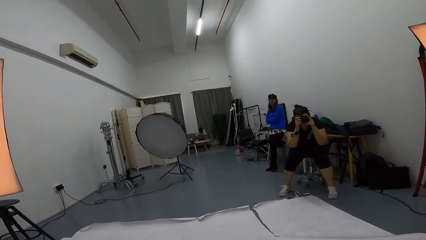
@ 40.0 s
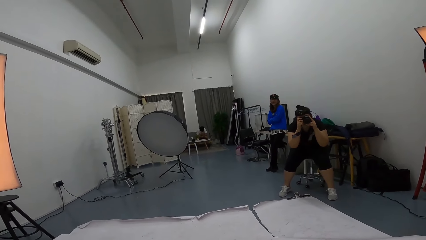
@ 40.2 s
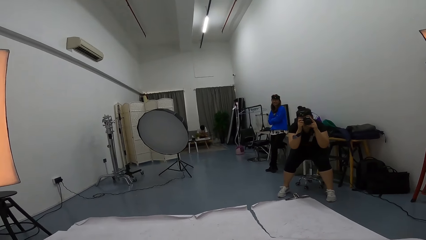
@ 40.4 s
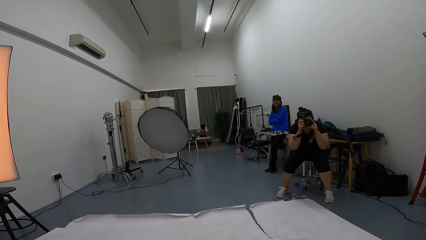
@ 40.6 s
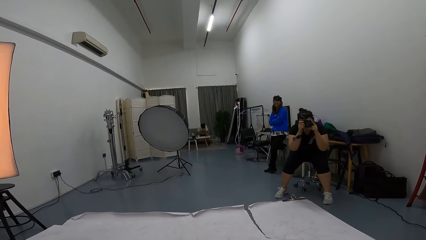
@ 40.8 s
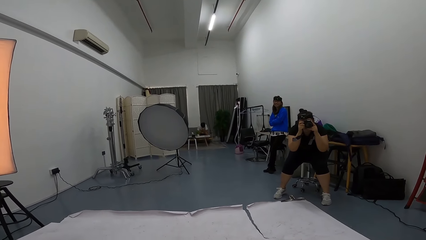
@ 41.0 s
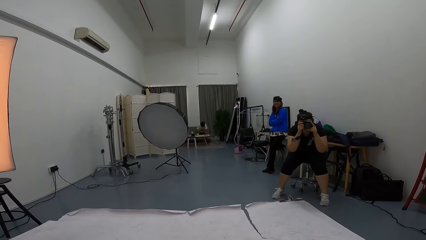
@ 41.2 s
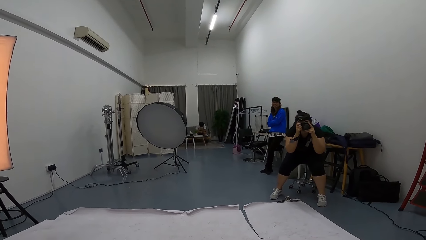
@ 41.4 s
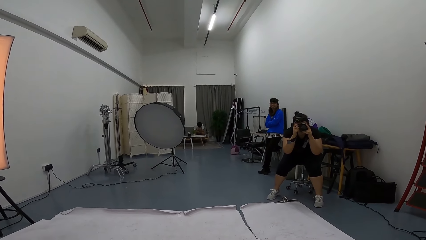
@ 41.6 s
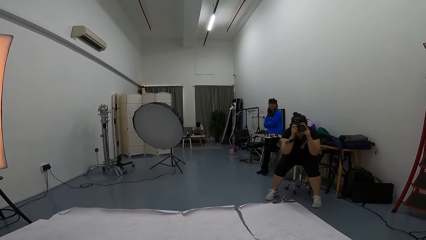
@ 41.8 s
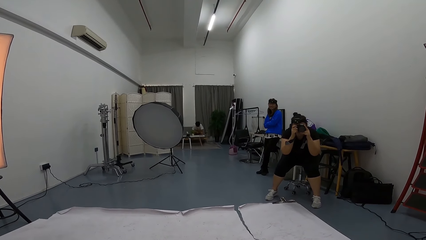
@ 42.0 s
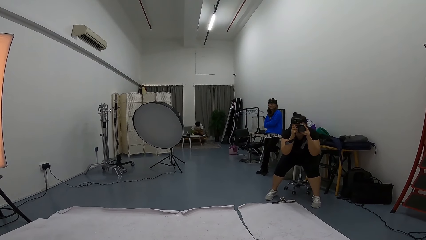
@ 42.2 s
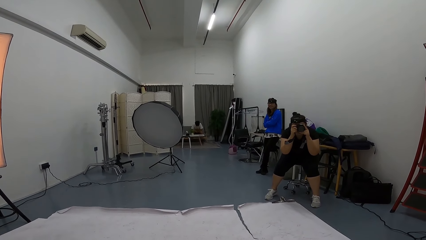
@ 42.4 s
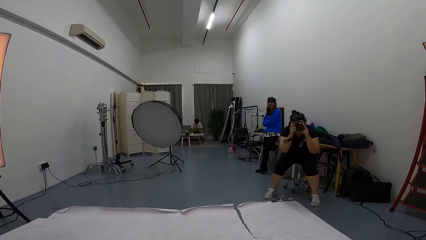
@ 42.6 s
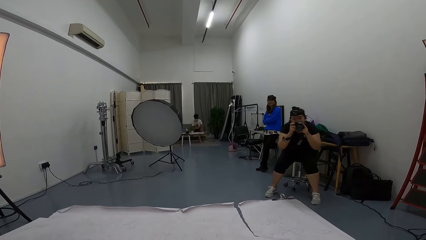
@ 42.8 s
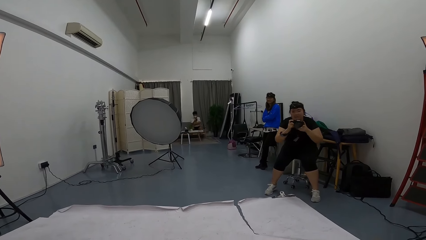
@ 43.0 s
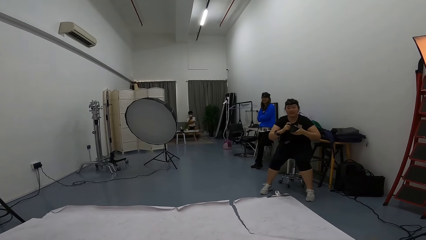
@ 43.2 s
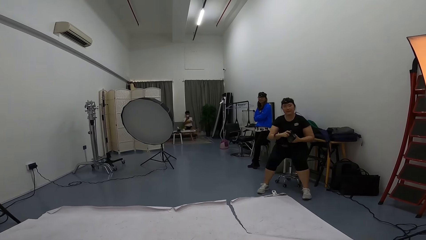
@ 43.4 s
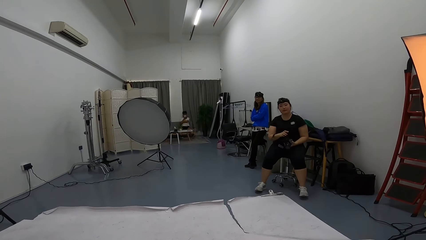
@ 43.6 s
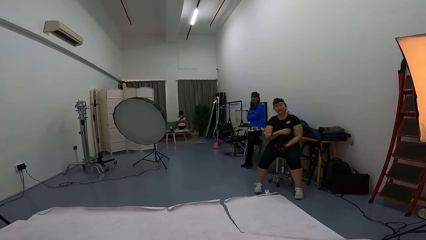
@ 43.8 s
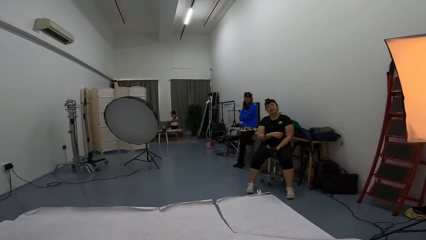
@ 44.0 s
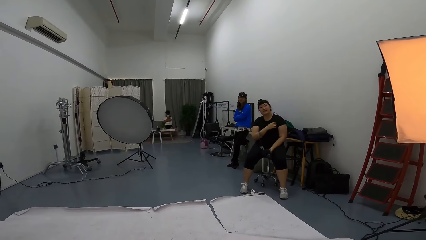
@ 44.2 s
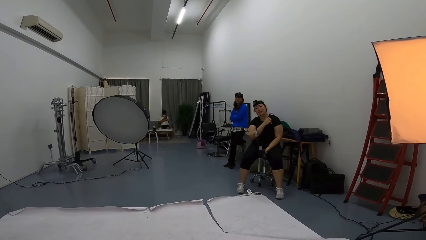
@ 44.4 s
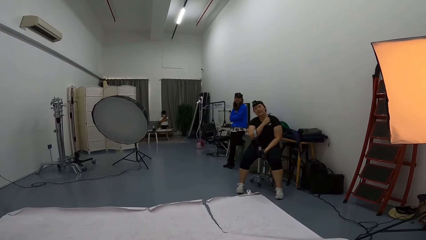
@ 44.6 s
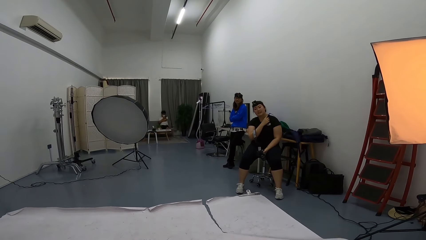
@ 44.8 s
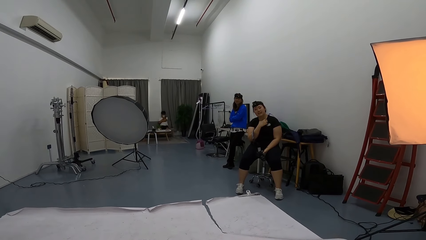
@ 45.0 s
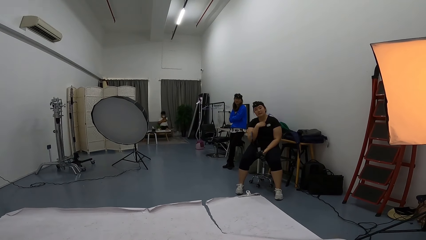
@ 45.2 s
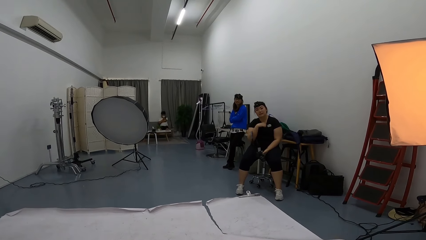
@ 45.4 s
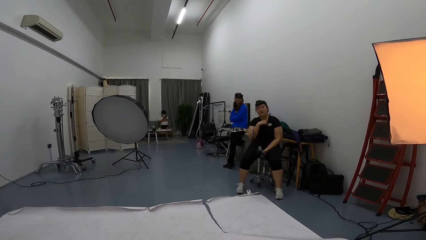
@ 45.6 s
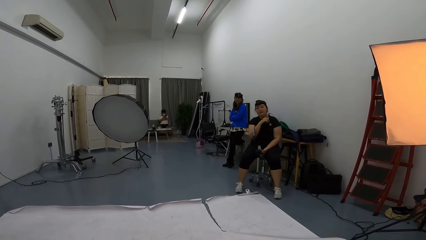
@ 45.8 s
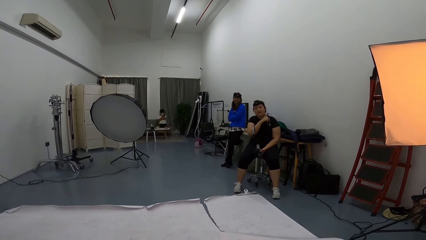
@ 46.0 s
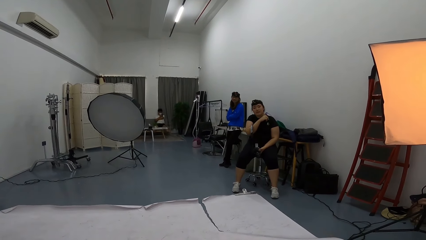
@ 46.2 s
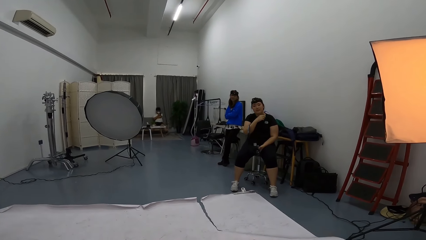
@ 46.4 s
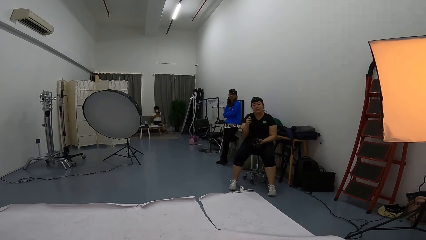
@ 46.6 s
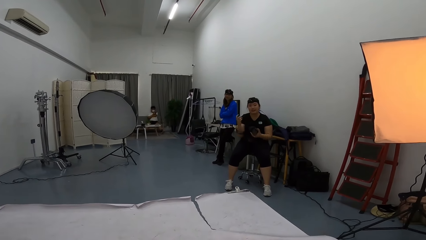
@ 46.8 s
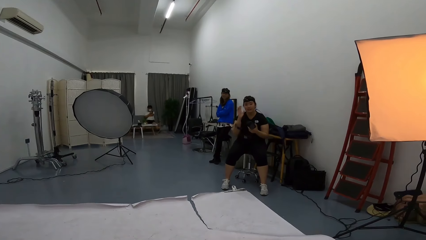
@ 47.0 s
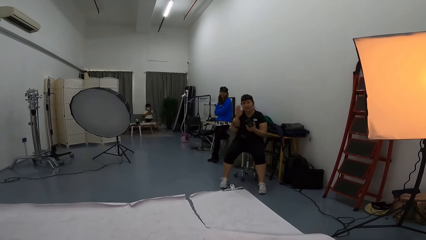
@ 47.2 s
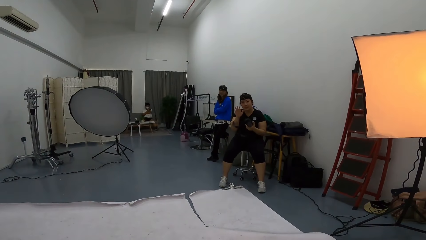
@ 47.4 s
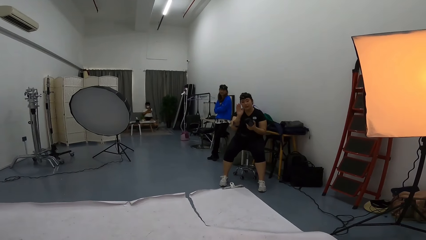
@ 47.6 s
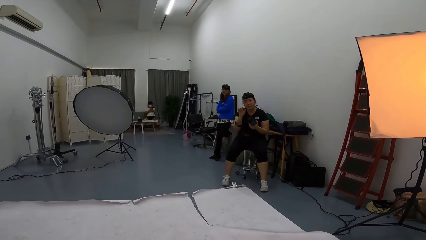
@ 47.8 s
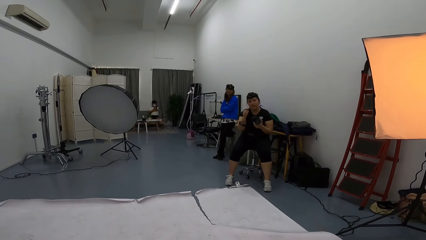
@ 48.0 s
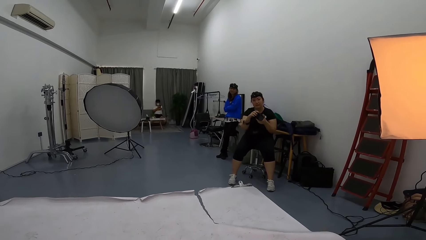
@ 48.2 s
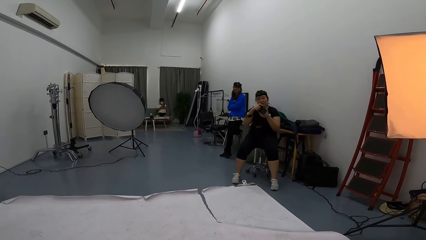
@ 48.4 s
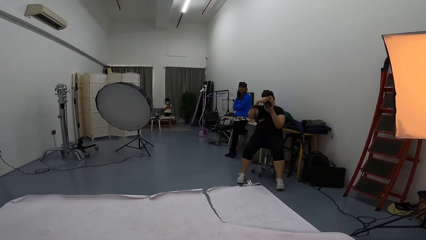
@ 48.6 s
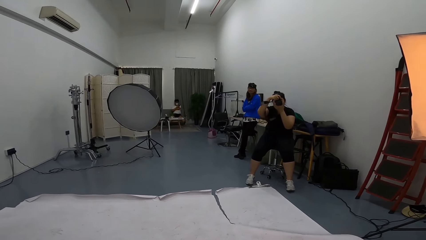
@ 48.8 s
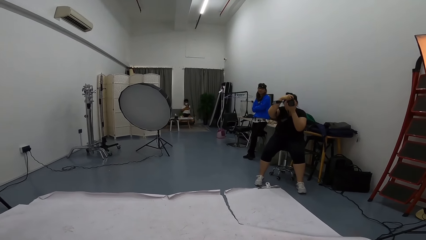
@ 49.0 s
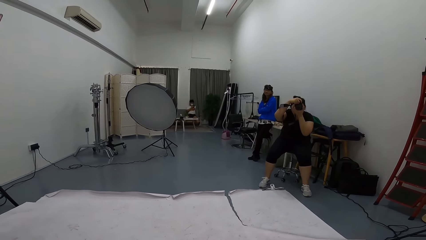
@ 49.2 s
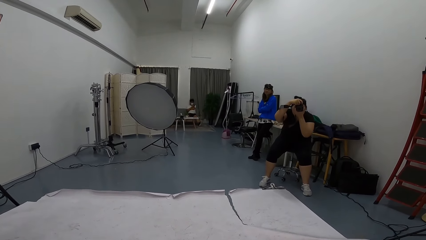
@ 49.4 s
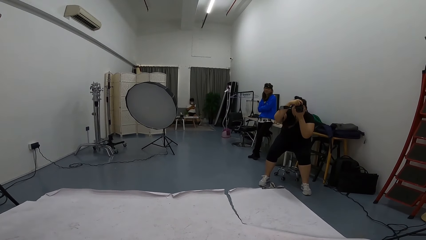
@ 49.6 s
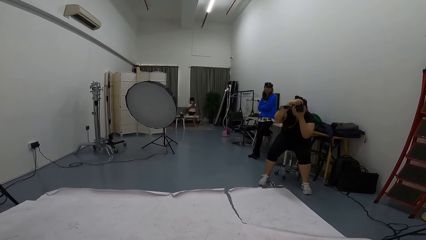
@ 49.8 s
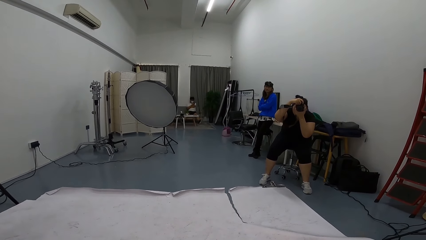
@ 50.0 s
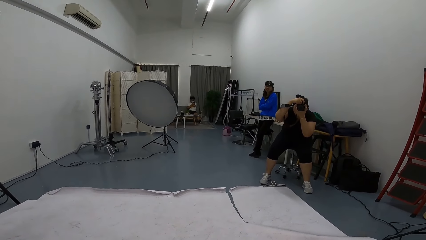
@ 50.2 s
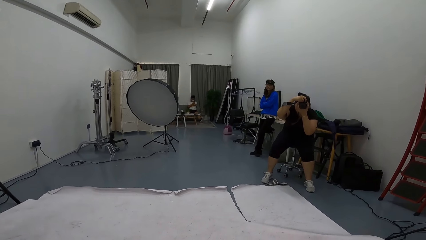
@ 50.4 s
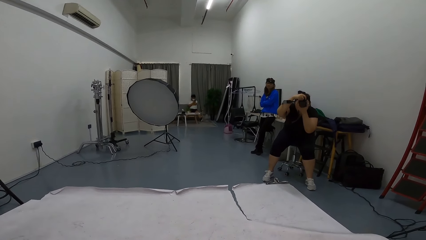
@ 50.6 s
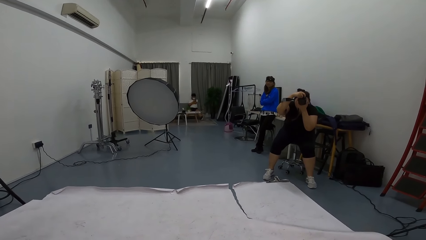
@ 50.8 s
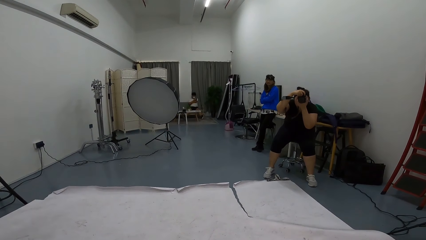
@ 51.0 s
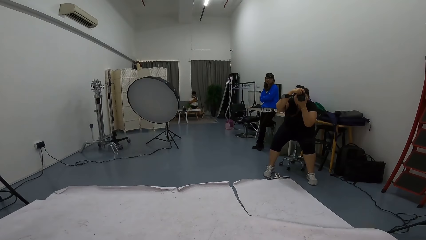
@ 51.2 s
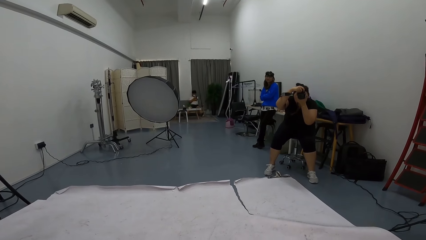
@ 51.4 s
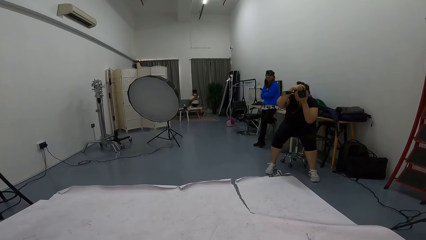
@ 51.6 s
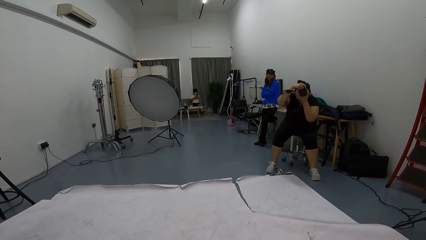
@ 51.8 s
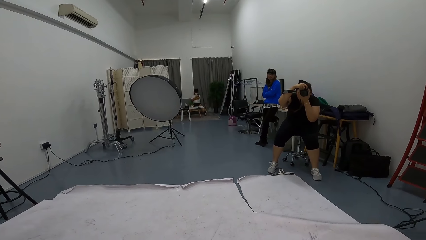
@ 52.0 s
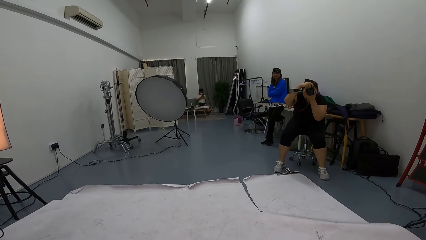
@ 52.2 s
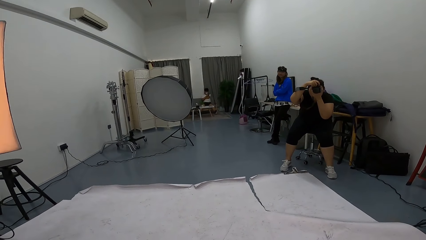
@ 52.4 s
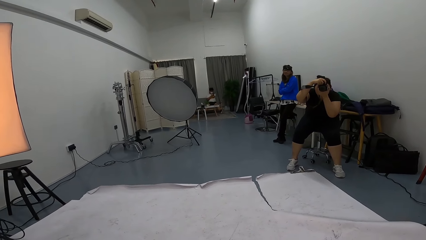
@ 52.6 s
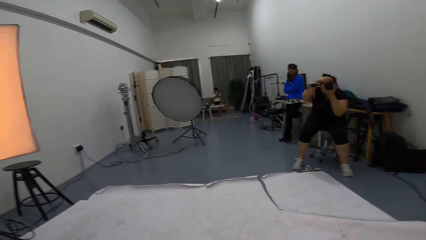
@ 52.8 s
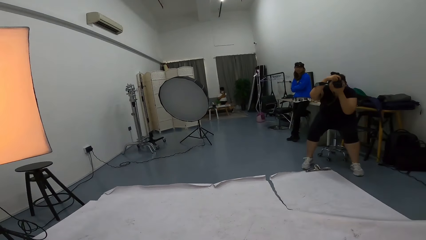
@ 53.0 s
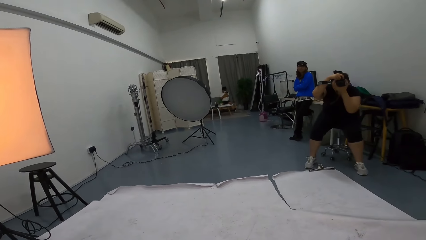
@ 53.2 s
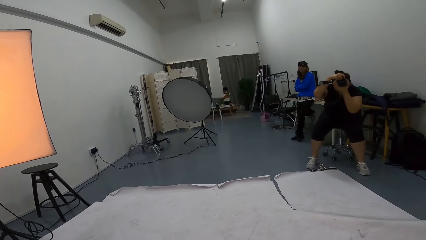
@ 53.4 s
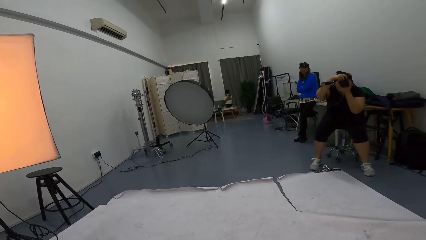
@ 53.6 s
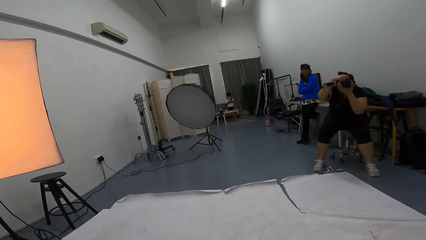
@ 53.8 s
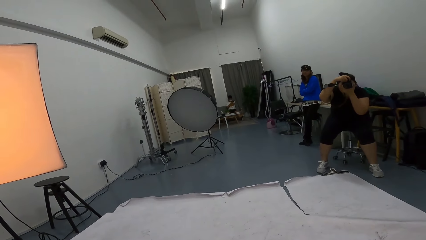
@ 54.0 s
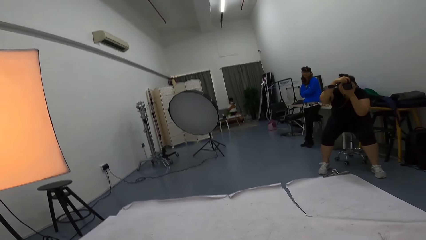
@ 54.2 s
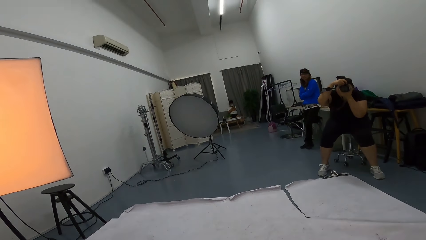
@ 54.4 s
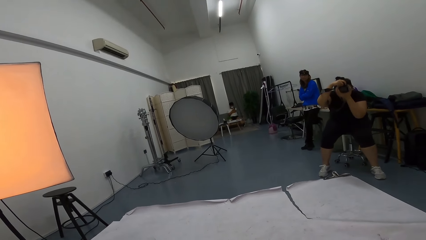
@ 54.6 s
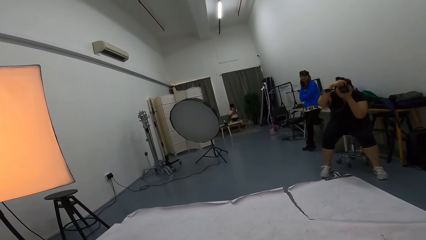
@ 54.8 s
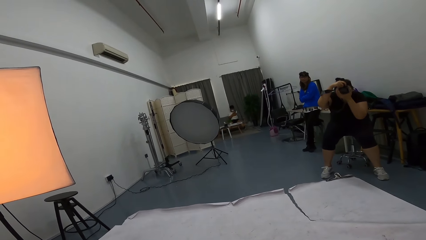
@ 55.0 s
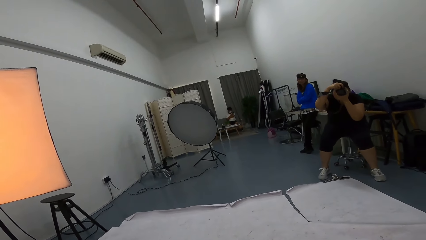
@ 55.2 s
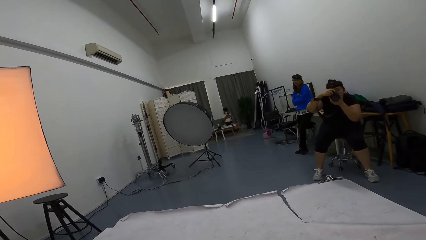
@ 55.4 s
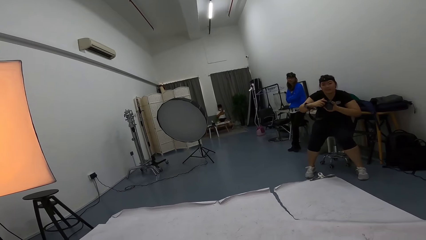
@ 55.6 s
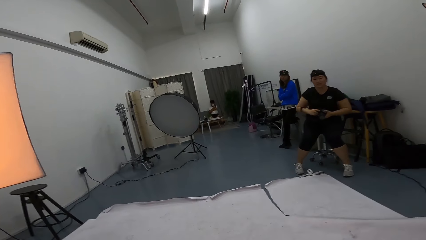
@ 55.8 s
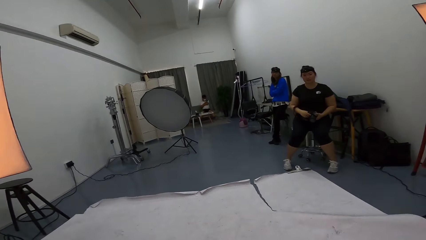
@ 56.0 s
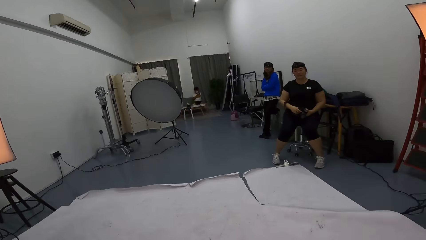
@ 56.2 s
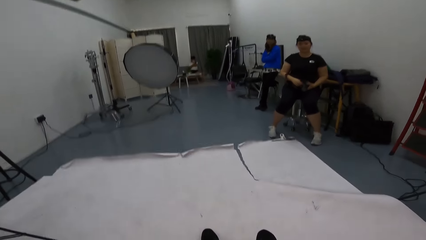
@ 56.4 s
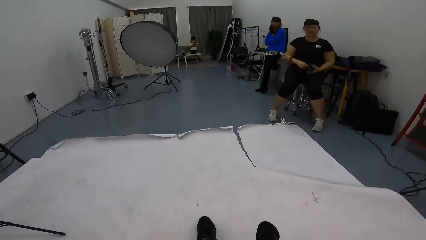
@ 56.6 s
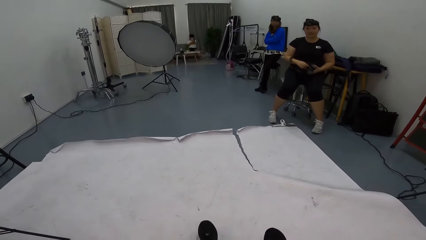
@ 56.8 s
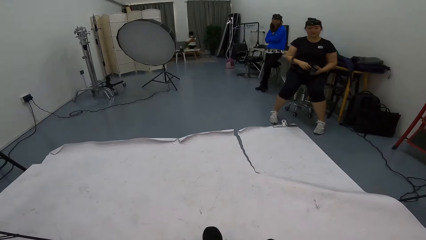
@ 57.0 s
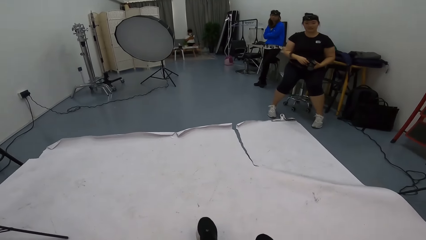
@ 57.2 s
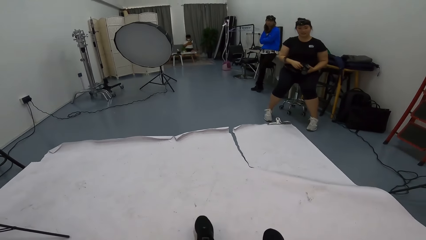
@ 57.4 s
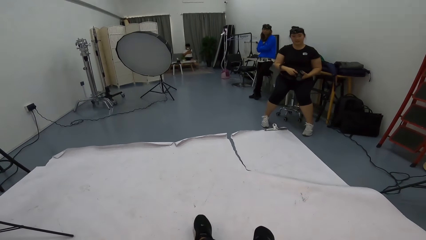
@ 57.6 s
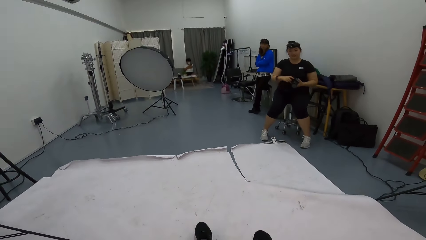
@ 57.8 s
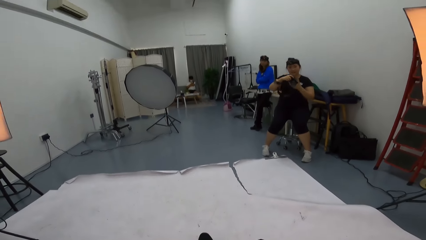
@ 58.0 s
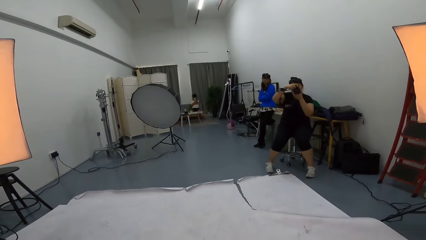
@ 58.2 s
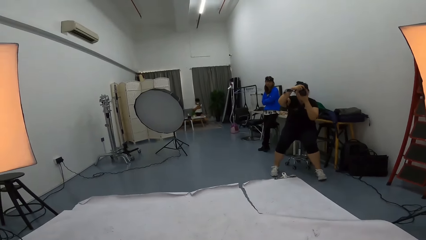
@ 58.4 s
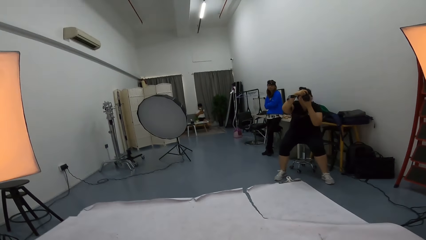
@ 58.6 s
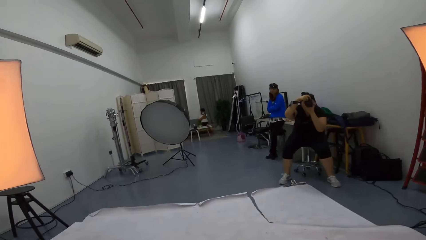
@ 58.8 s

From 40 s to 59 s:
A lady adjusts her top. The lady interacts with the camera wearer. The lady signals with her fingers. The lady photographs the camera wearer. The lady interacts with the camera wearer. The lady photographs the camera wearer.
